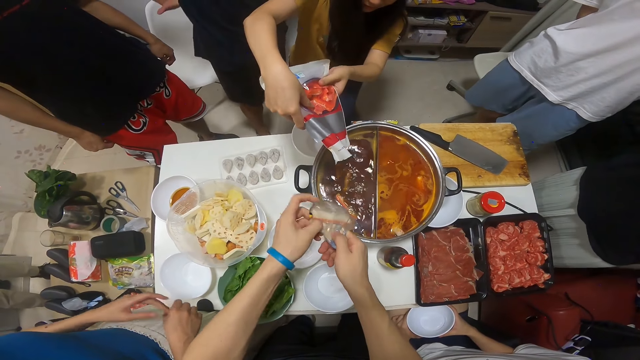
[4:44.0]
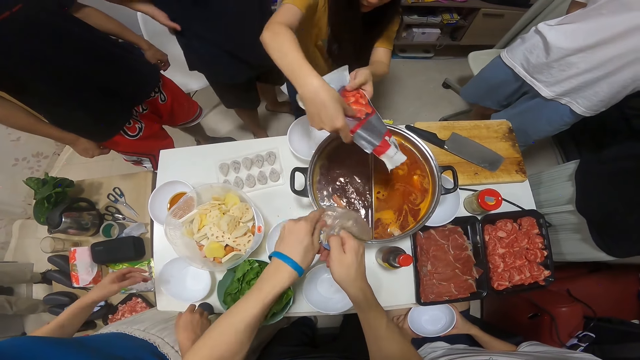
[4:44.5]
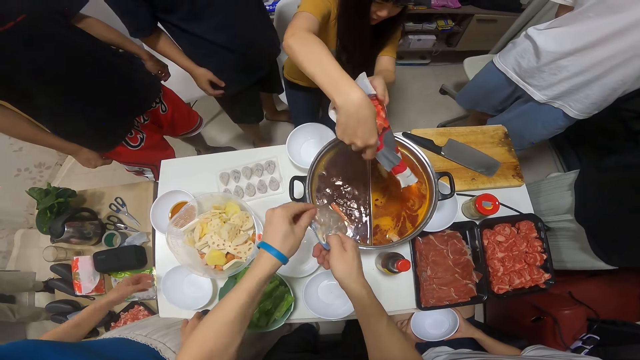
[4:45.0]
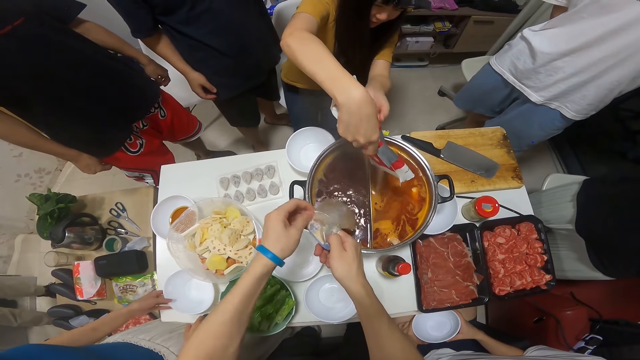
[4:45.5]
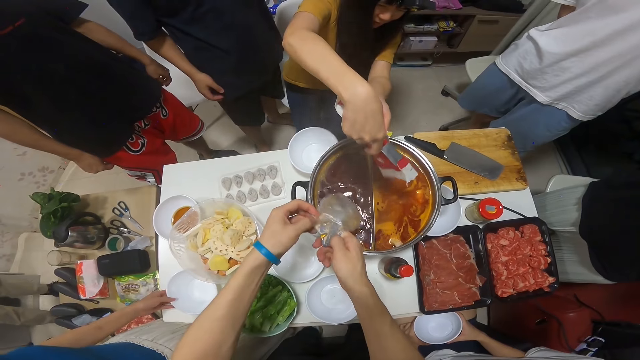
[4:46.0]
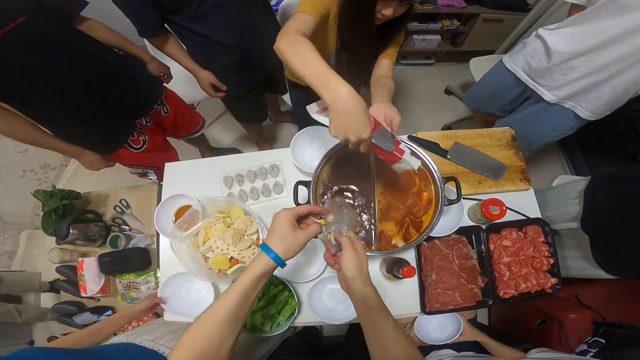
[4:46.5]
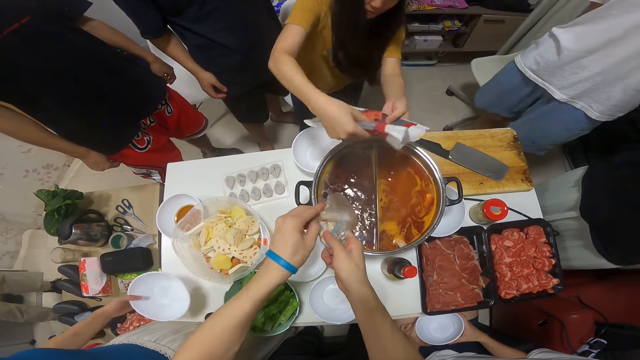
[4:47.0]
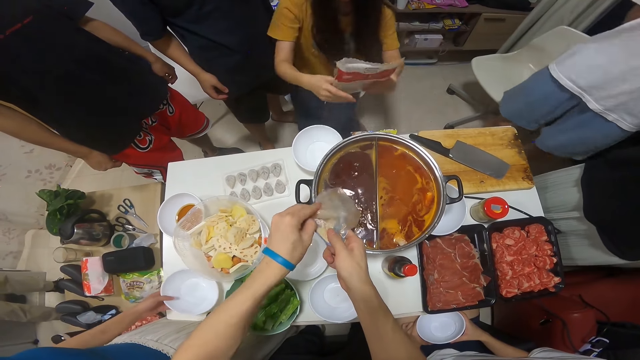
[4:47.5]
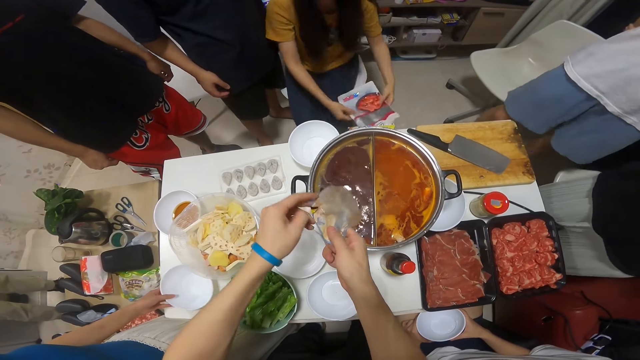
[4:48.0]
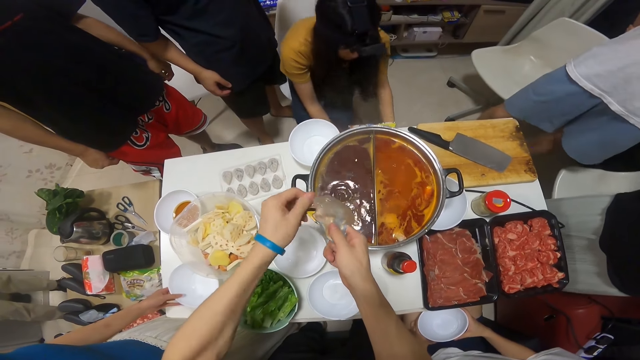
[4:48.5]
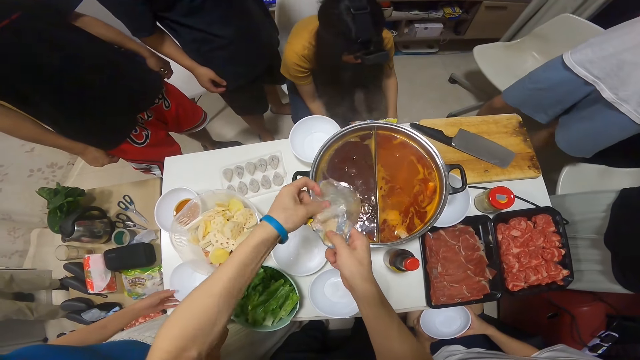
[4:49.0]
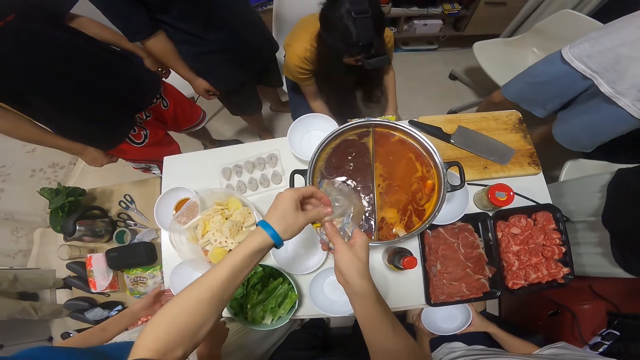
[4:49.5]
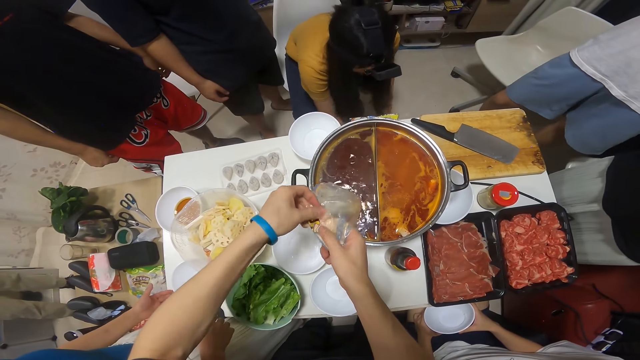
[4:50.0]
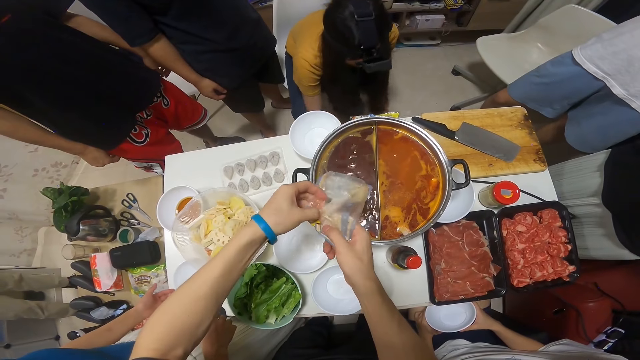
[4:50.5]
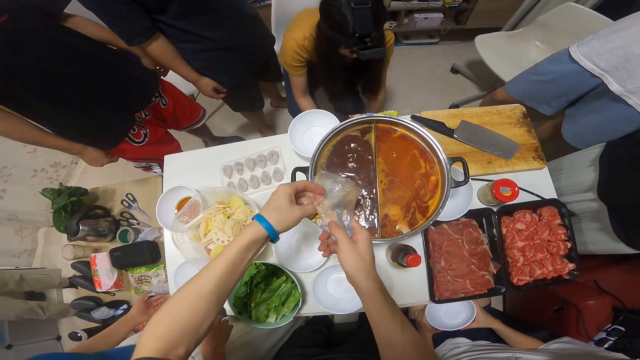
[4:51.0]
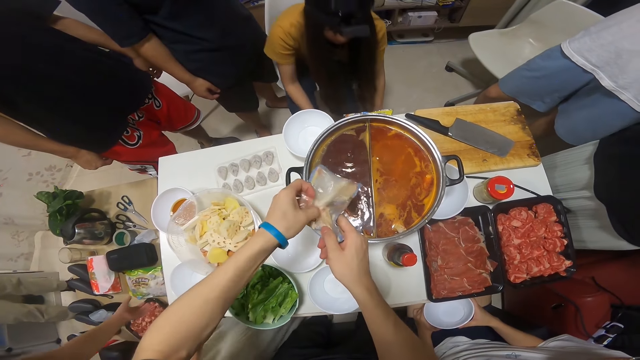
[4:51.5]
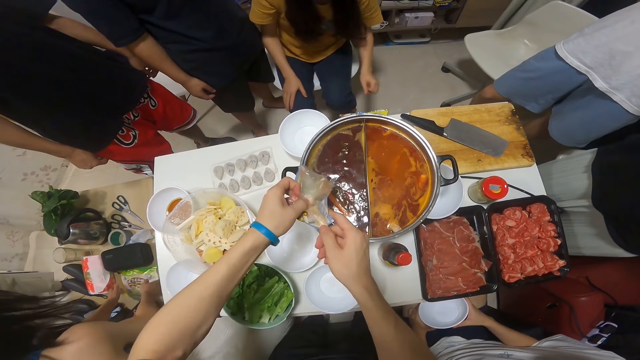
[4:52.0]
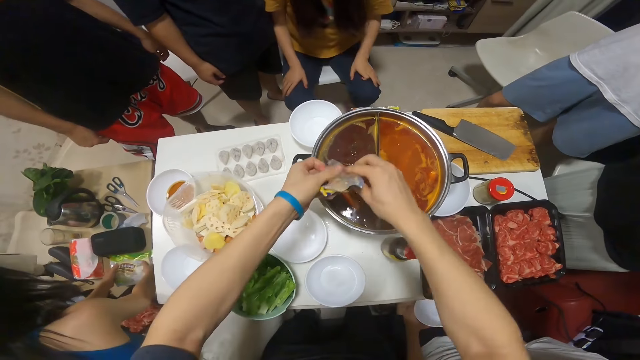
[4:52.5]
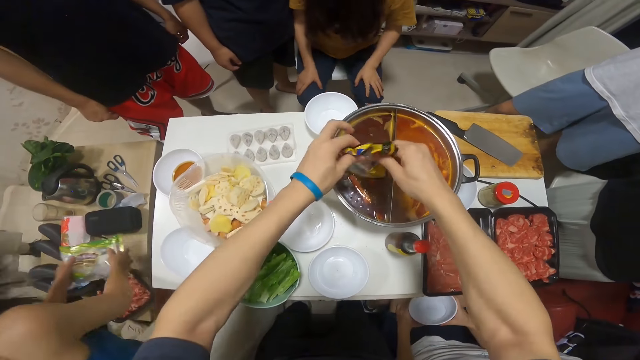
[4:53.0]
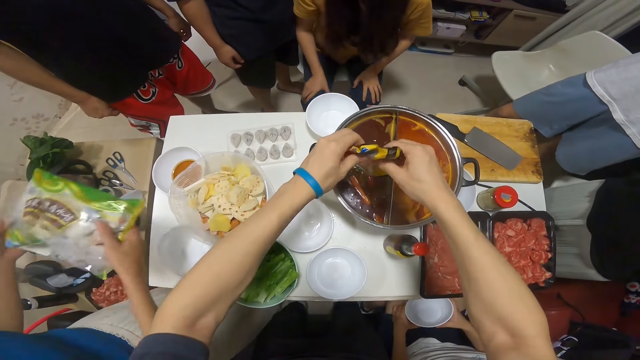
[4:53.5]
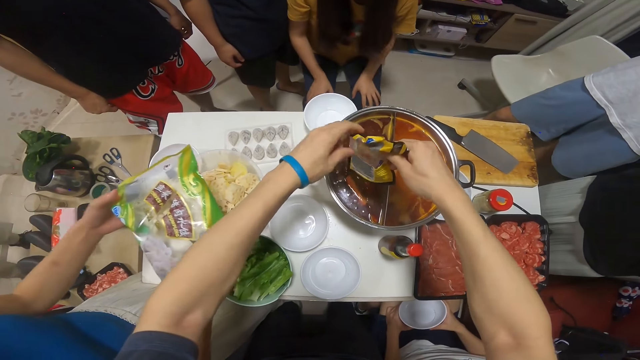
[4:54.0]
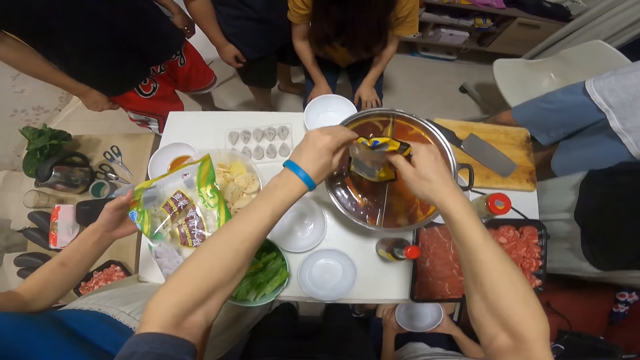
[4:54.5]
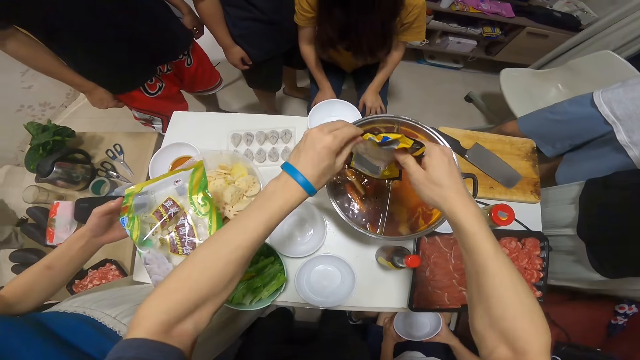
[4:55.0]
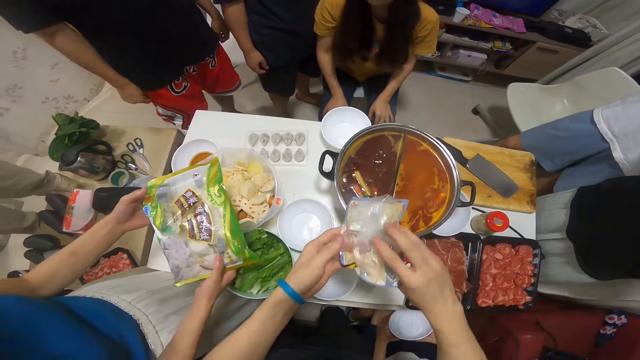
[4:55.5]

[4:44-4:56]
The camera wearer puts sausage in the boiling soup. A woman pours food from the pack in the boiling soup. Another woman takes a bowl from the table with her left hand. A third woman throws the trash in the bin. The second woman drops the bowl on the table with her left hand. A girl puts paper down on the floor. The second woman picks up a pack with both hands.

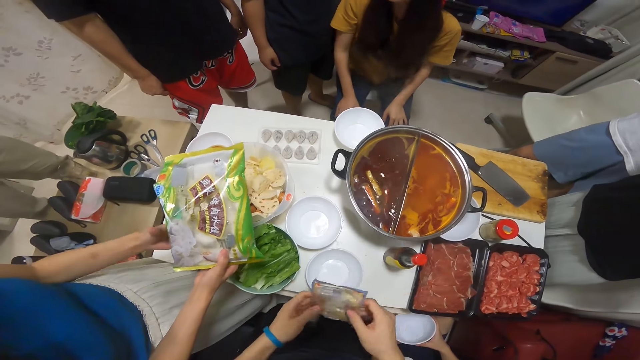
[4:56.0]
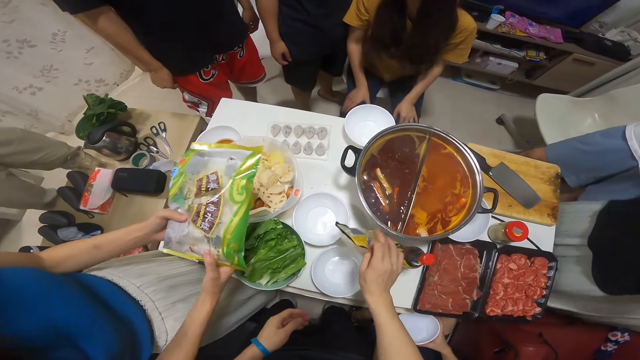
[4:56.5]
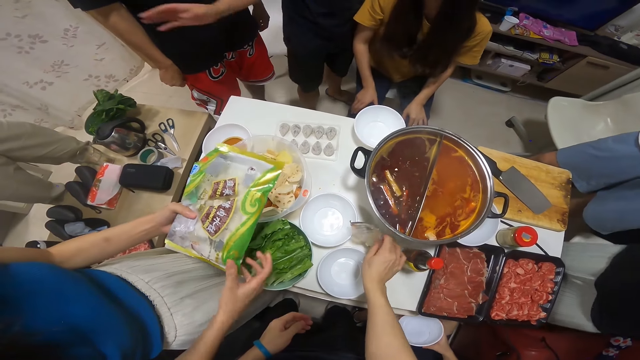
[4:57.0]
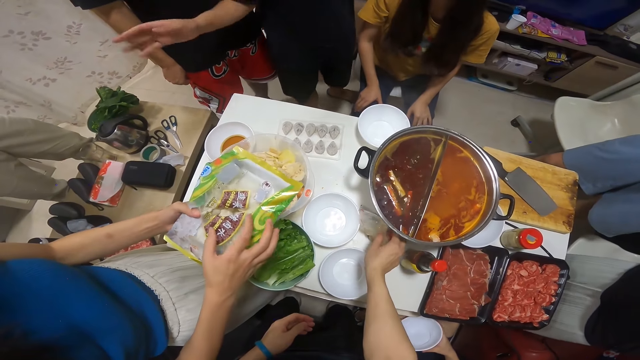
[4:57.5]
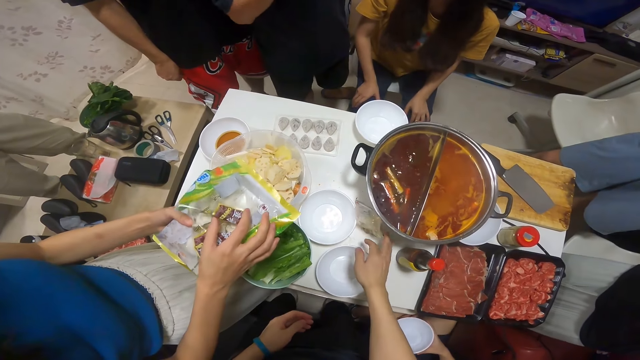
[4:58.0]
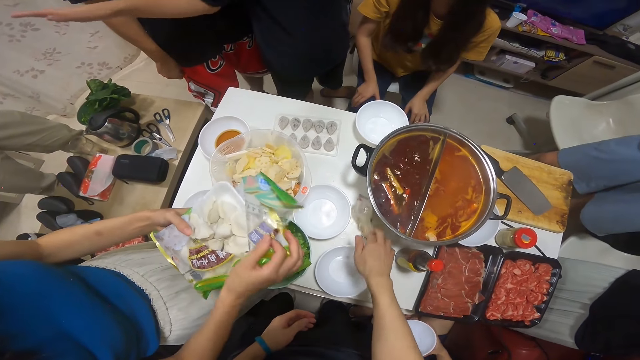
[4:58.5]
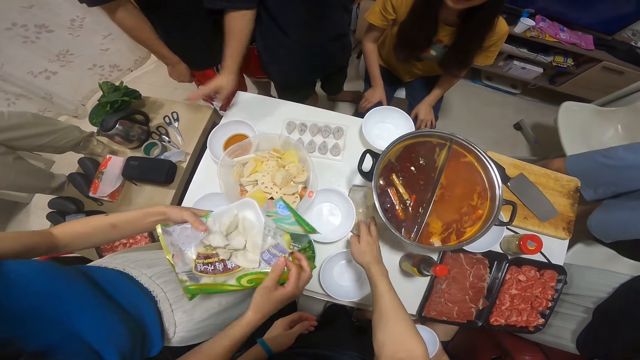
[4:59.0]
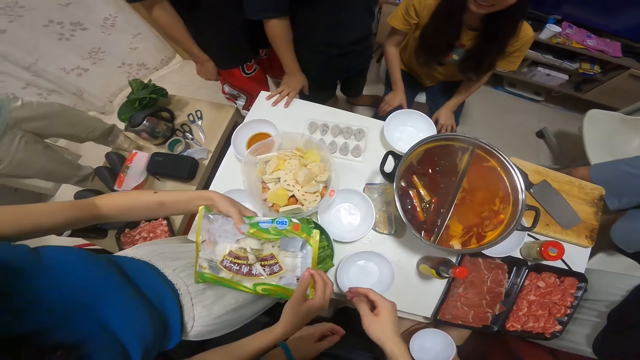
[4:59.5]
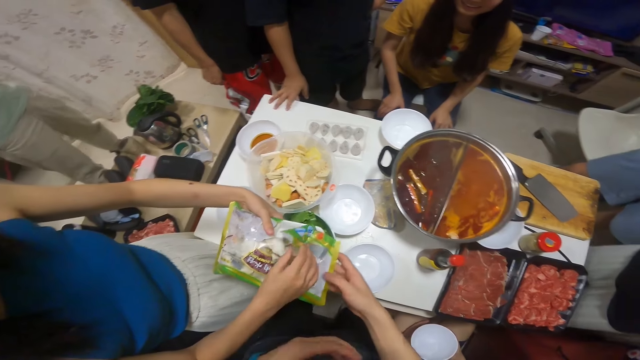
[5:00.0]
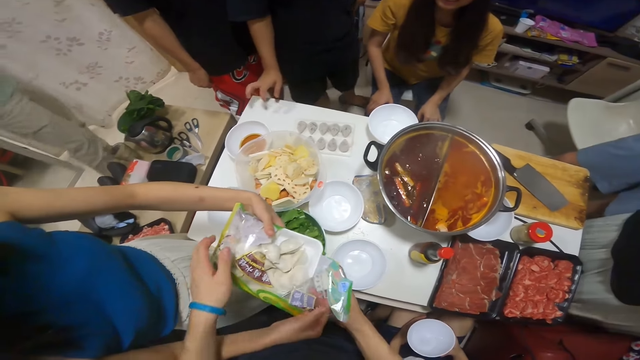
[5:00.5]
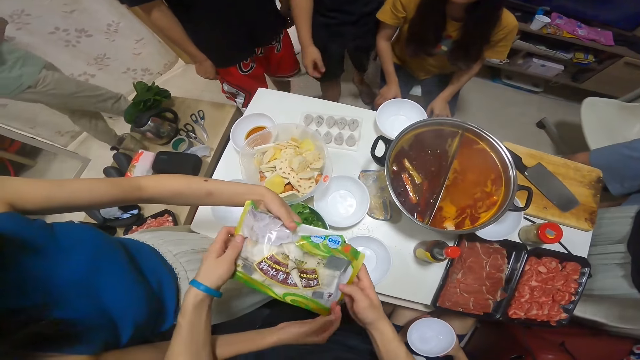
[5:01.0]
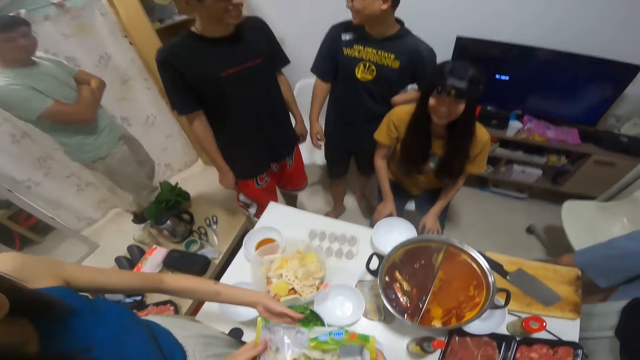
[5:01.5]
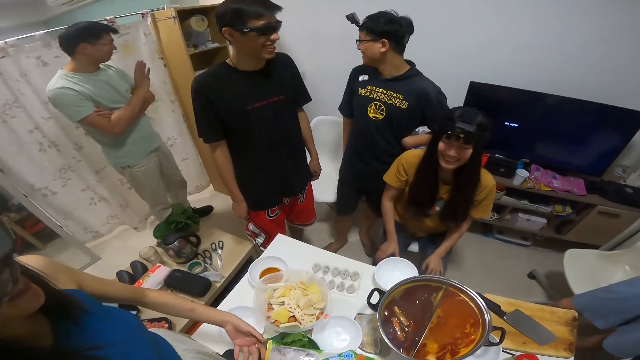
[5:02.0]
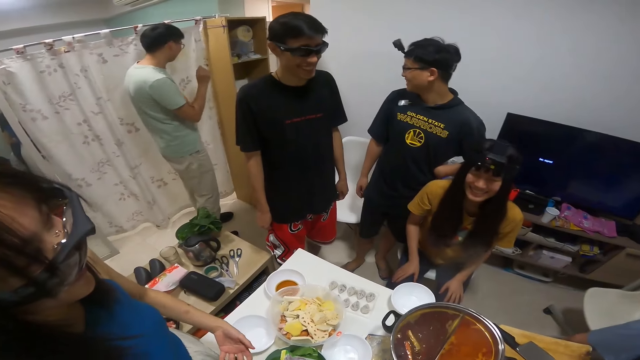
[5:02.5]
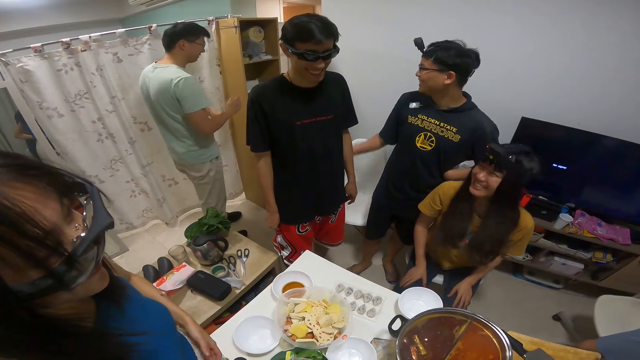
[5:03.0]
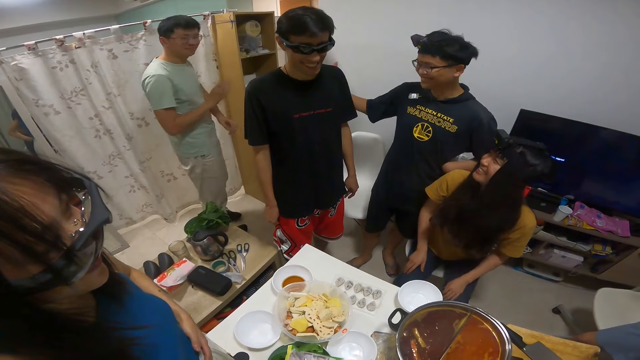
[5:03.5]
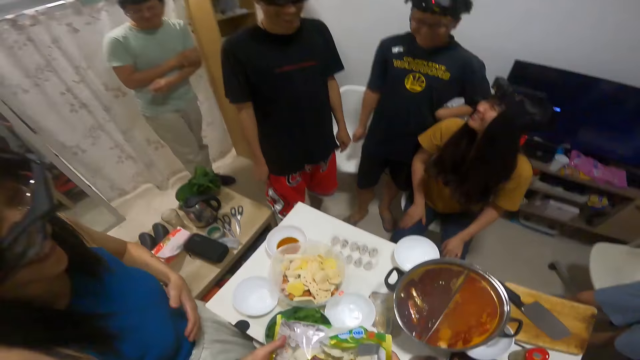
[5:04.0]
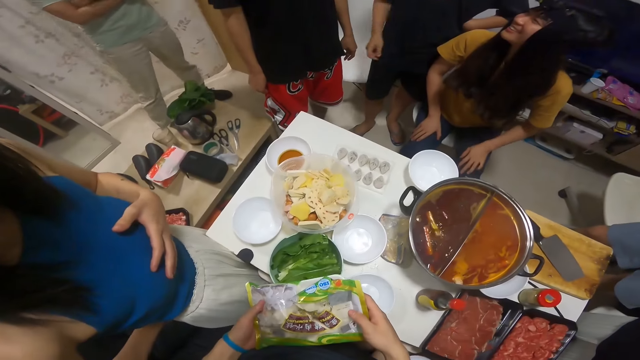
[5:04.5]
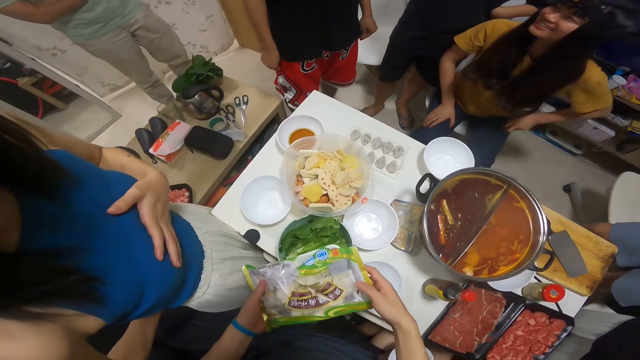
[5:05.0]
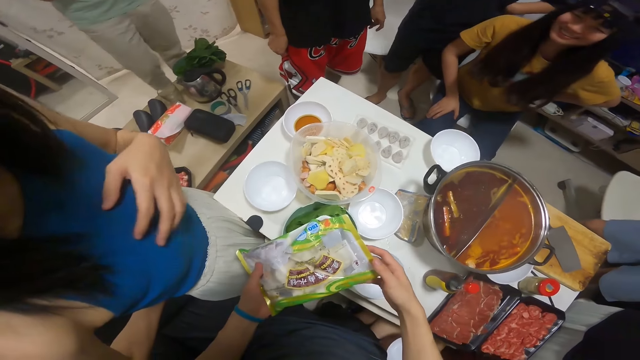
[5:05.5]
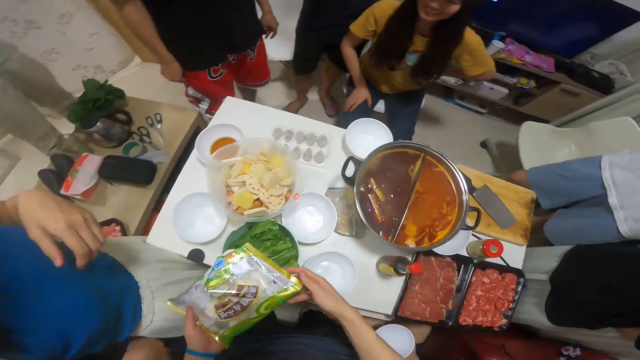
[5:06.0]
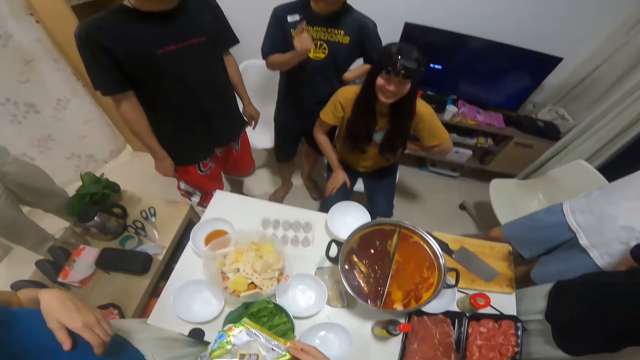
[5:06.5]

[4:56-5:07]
The camera wearer drops the trash on the table with his right hand. A man interacts with another man. A woman opens the pack with her right hand. The woman gives the pack to the camera wearer. The camera wearer takes the pack from the woman. The woman opens the pack with her right hand. The camera wearer holds the pack with both hands. He interacts with several people.
